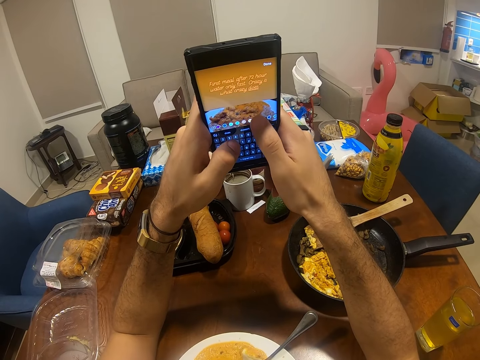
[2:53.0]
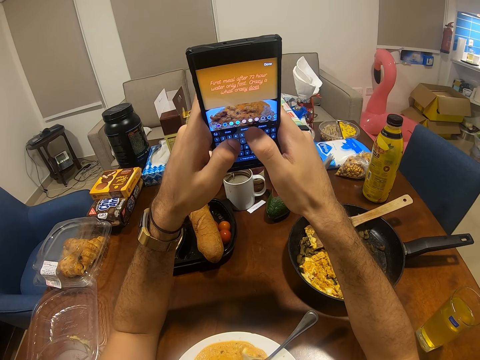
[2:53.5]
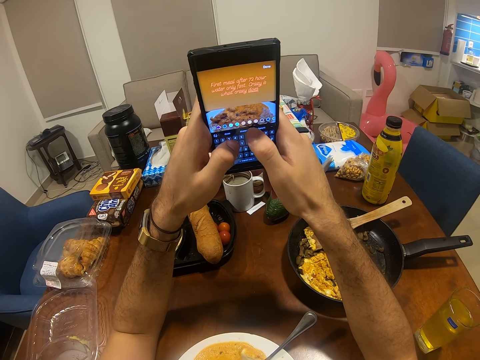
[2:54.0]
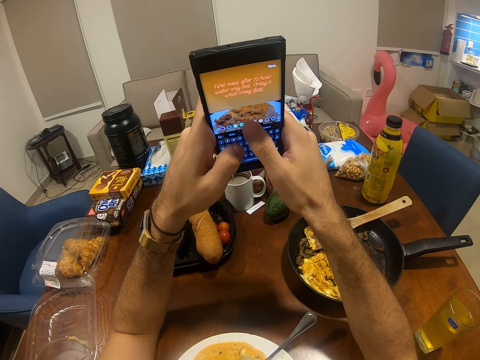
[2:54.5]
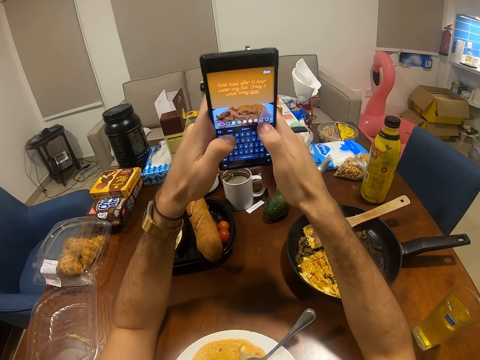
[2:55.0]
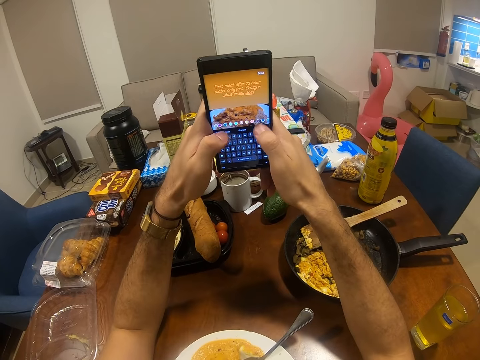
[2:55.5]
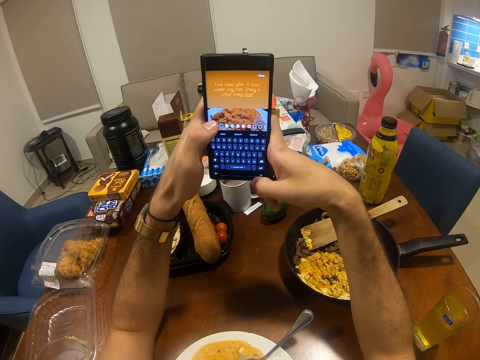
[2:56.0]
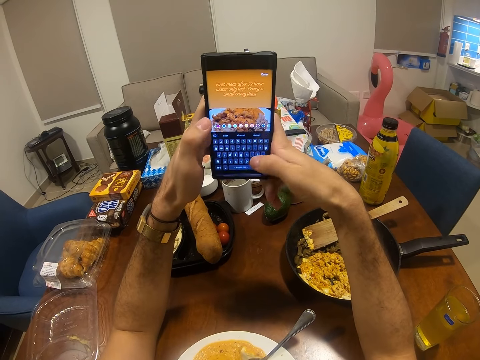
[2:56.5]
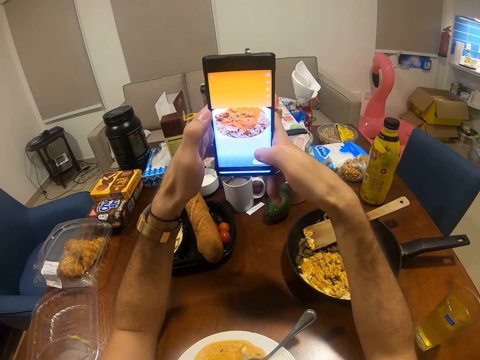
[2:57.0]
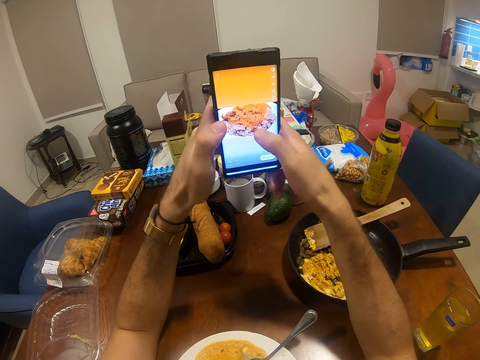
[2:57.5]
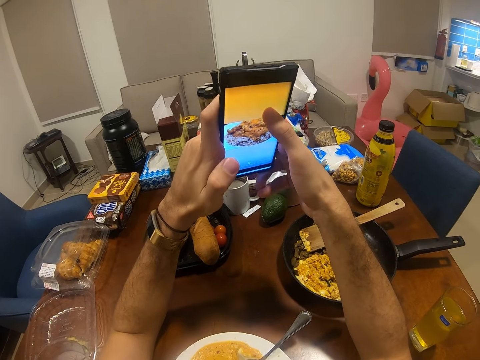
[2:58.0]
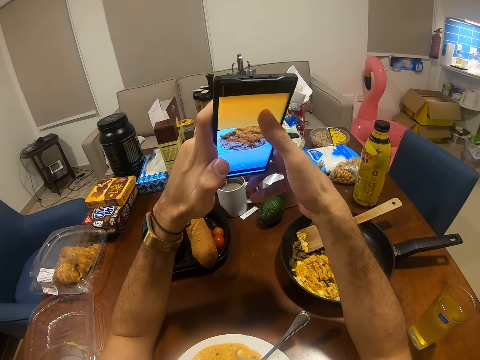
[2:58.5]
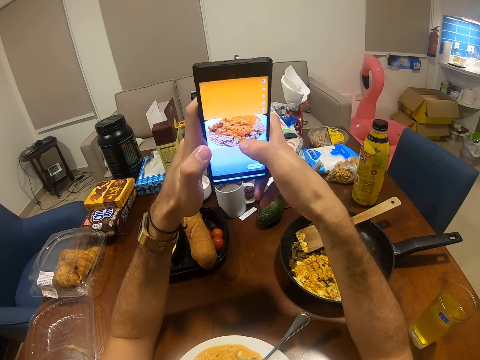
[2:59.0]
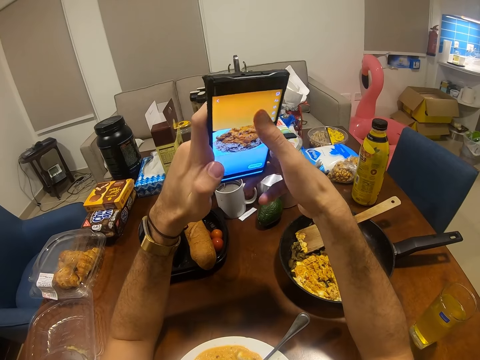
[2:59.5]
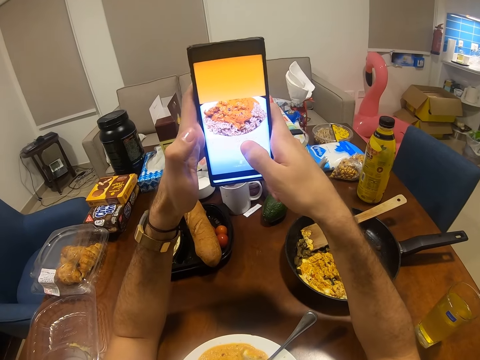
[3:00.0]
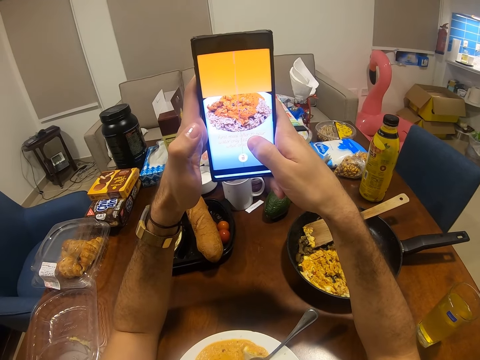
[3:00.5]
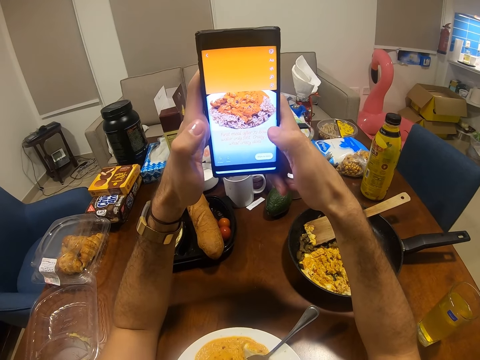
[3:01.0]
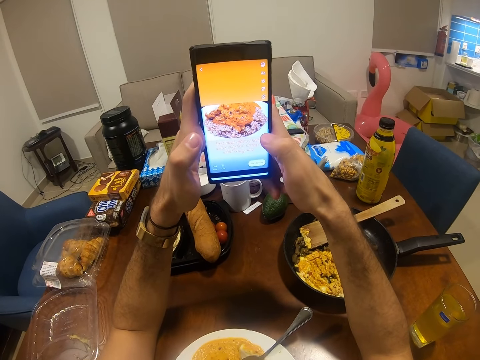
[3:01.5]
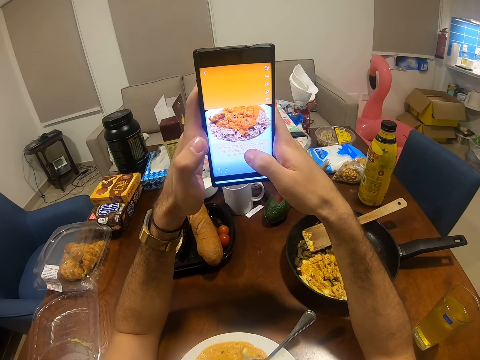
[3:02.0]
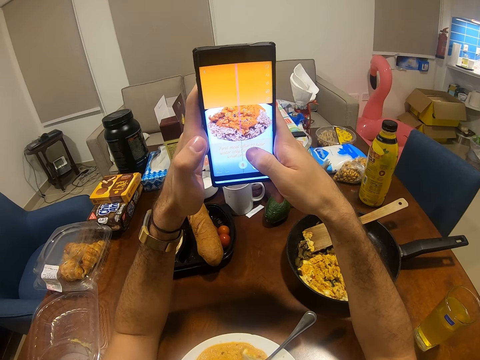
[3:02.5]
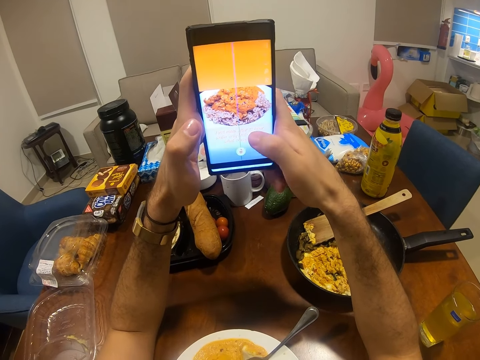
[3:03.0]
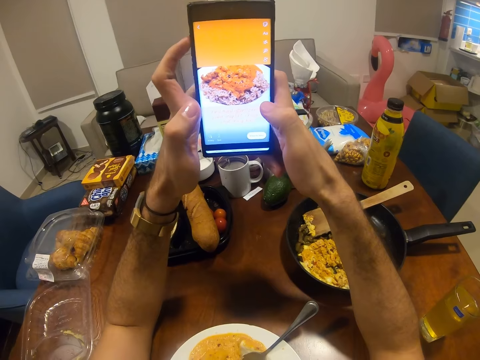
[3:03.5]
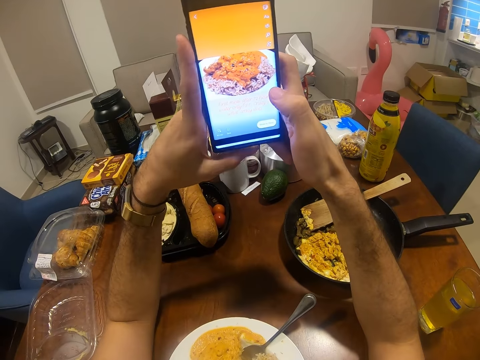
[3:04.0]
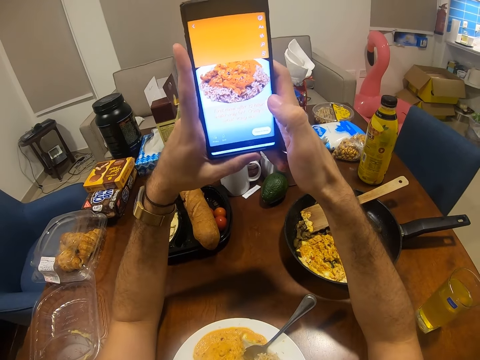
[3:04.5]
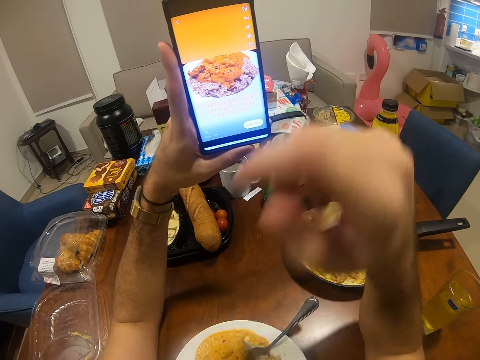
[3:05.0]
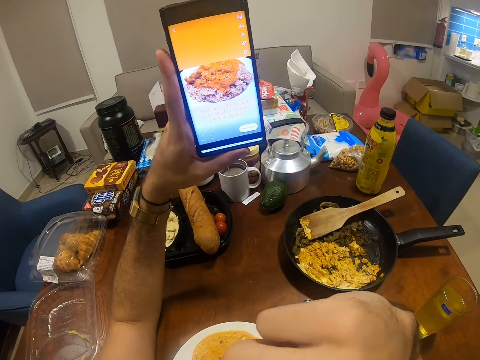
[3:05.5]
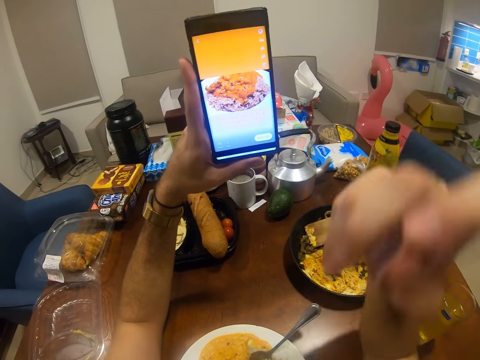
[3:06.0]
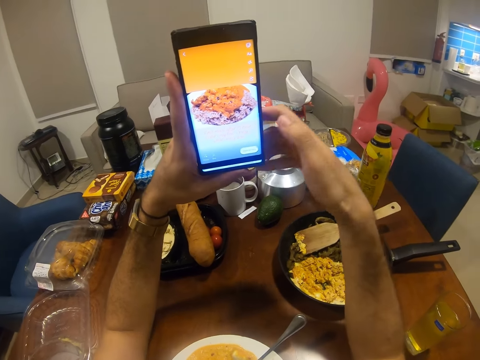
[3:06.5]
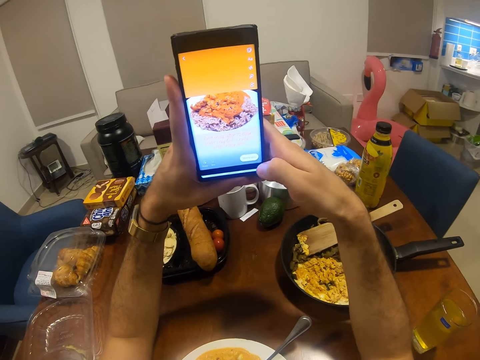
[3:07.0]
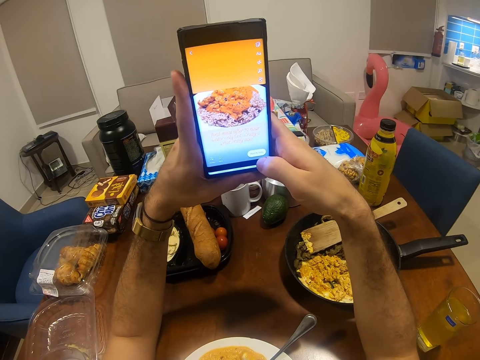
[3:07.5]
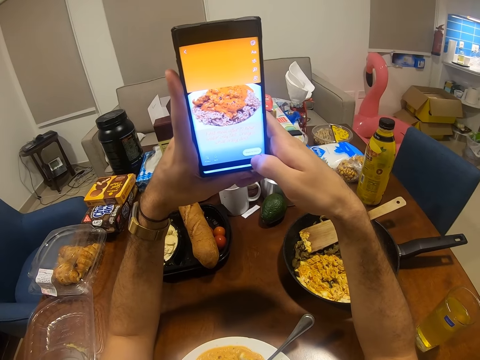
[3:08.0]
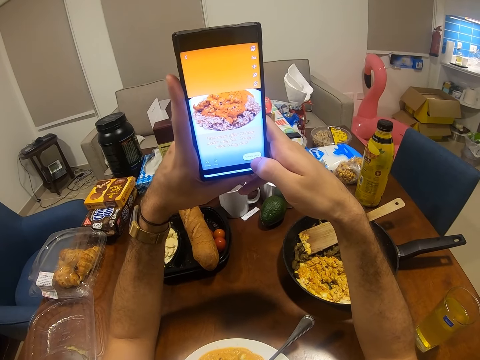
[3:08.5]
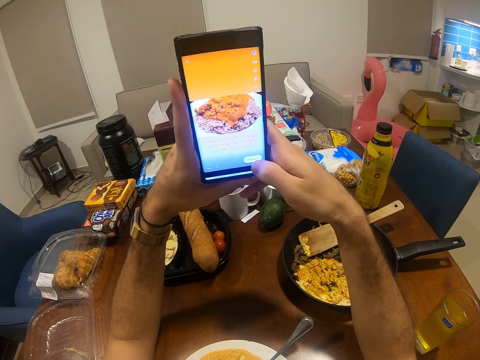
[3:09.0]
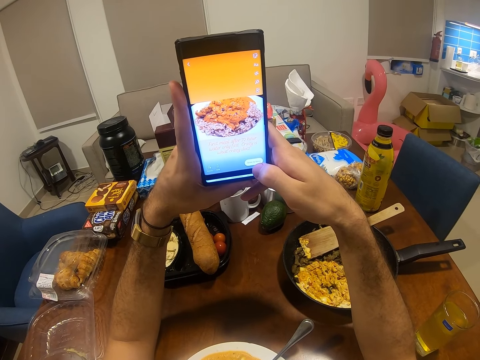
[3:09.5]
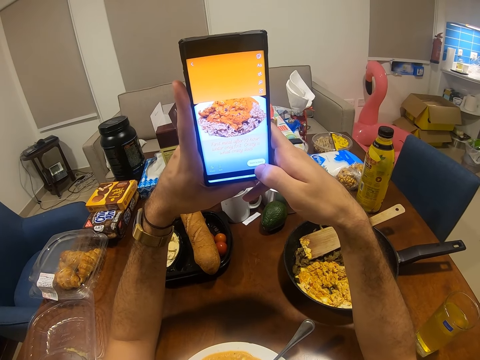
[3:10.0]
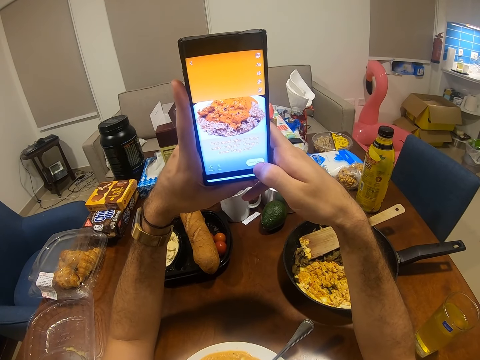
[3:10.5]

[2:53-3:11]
The camera wearer uses his phone. He touches his face. He looks at his phone.

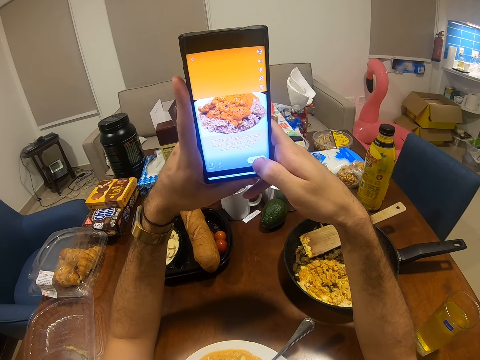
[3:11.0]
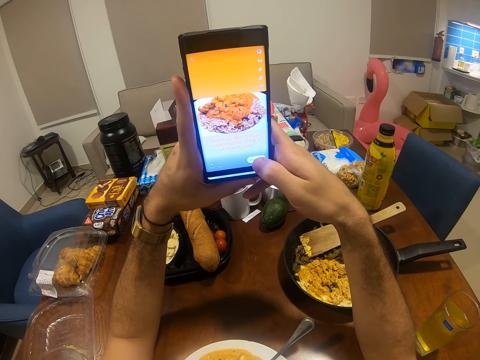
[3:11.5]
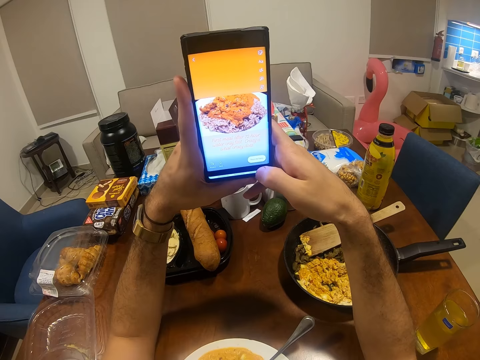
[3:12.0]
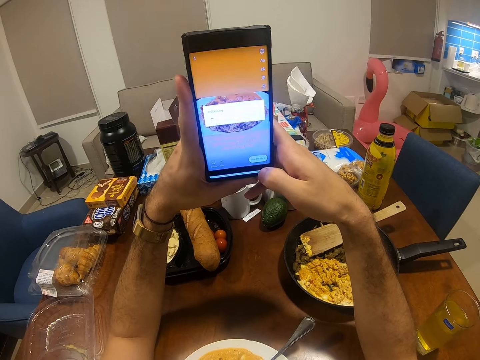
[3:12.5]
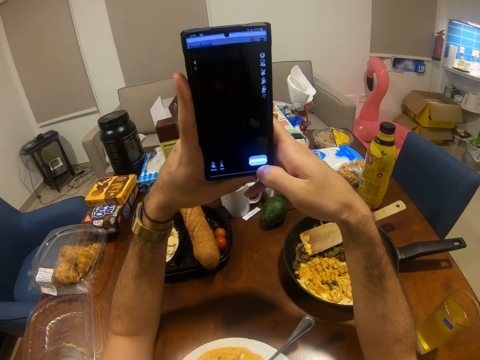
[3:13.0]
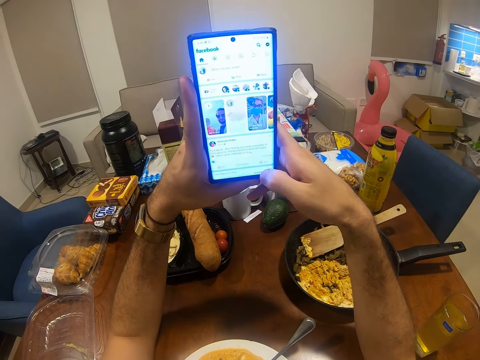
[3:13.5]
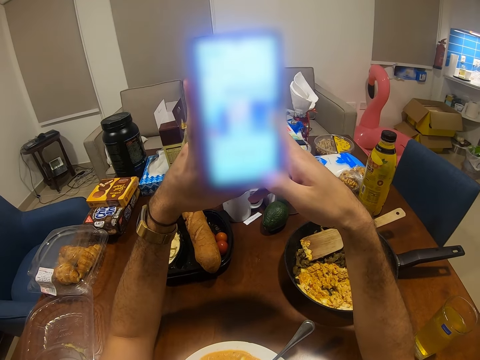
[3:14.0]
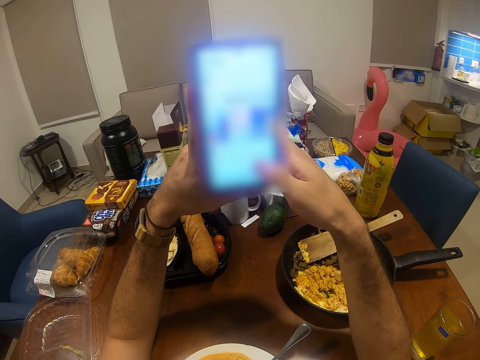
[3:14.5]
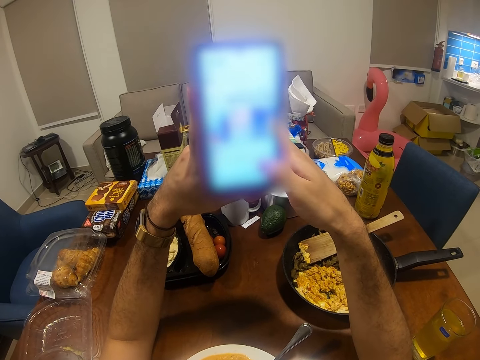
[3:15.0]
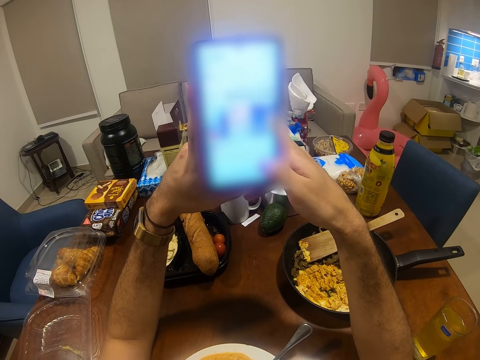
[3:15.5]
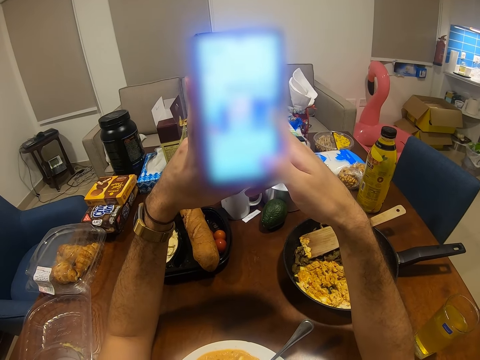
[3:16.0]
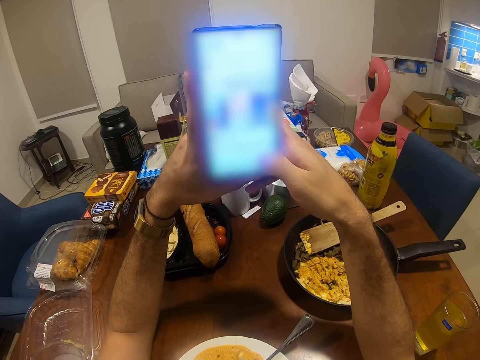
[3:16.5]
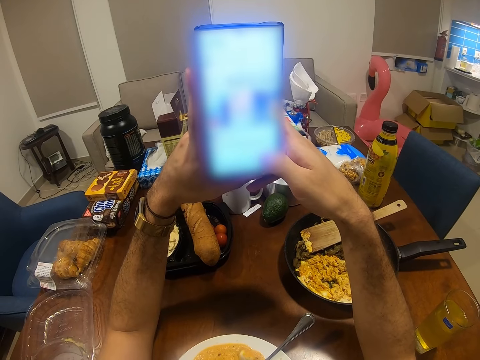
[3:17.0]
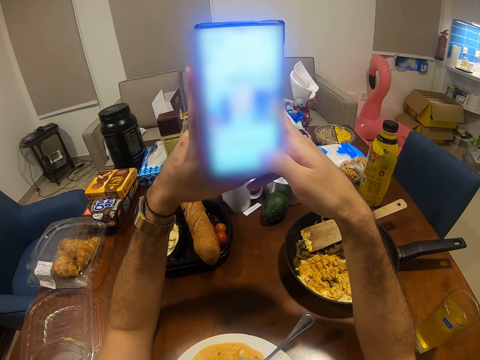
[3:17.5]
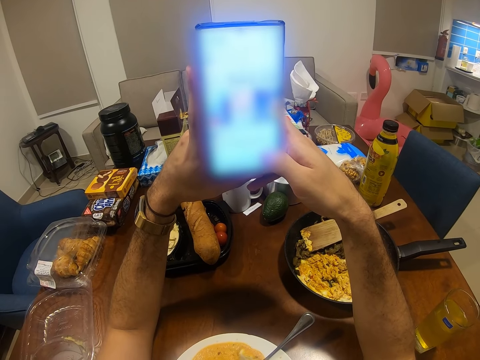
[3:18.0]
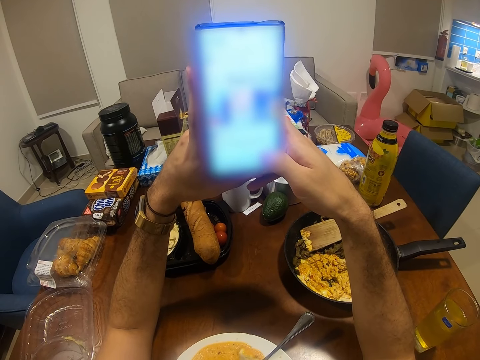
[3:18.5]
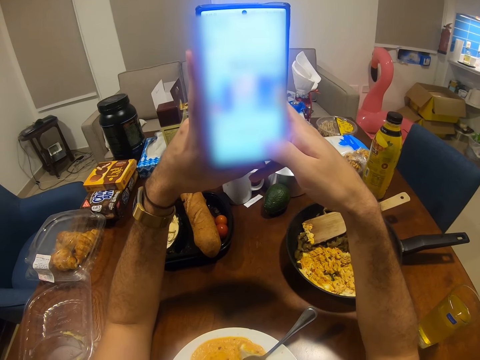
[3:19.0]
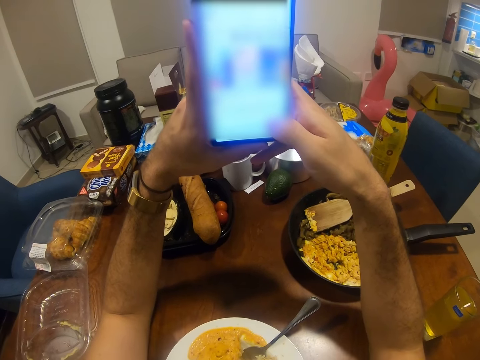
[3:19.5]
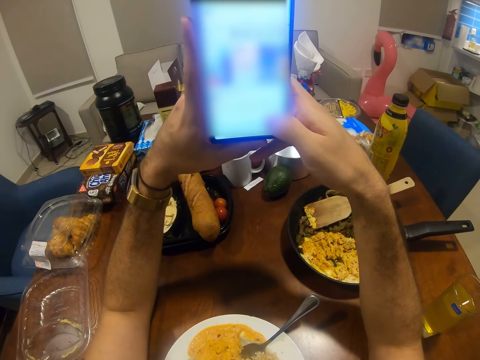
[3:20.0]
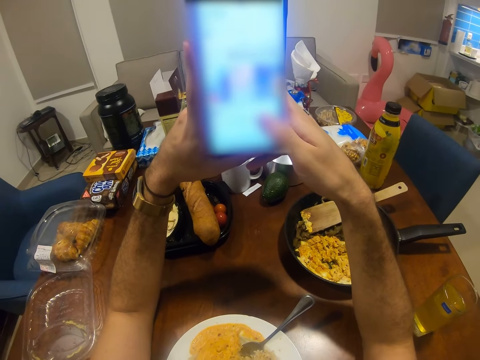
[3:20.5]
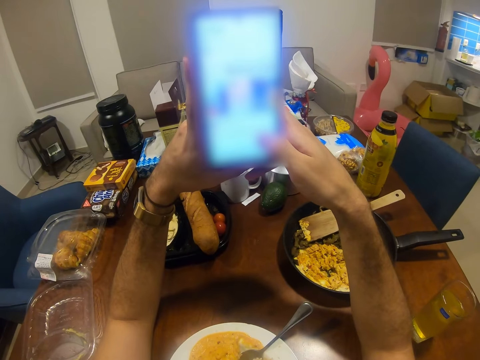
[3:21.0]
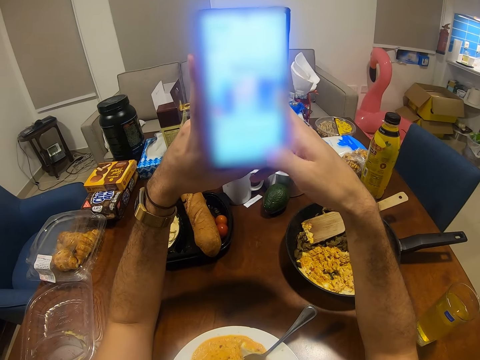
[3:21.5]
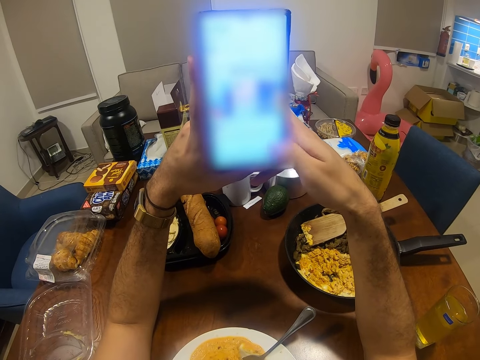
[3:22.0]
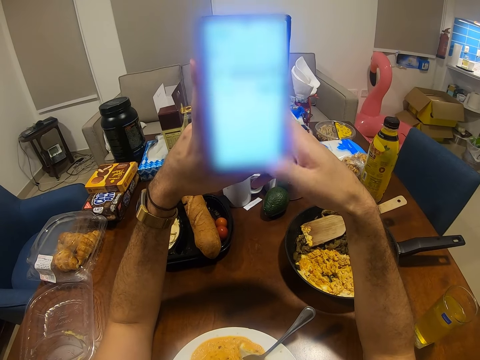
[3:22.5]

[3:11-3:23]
The camera wearer uses his phone.
